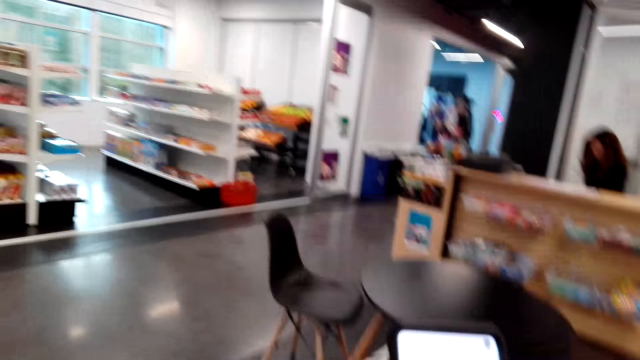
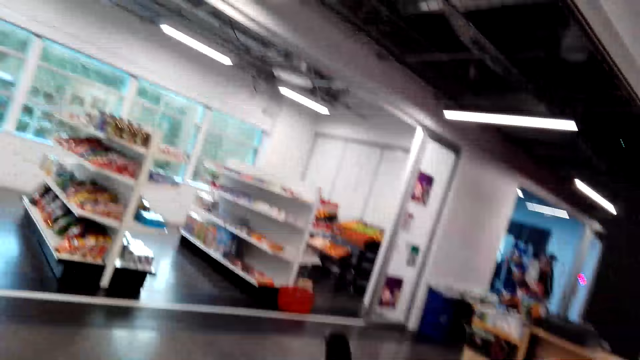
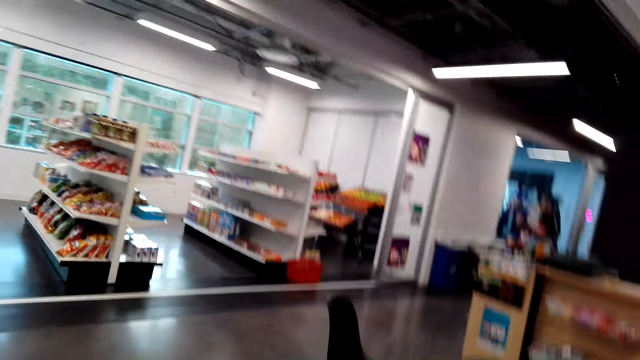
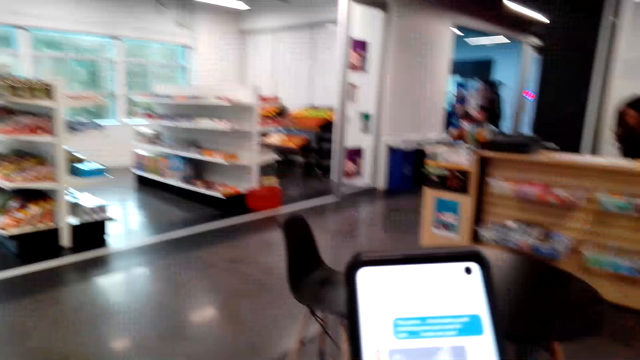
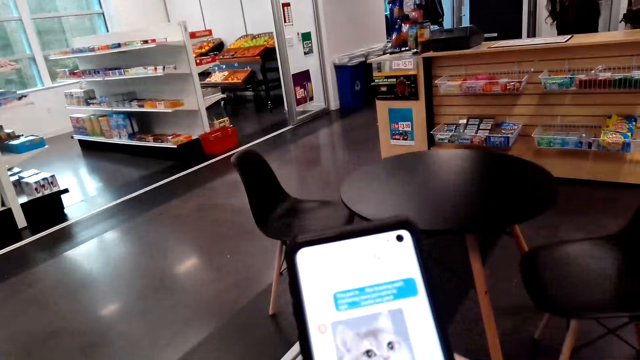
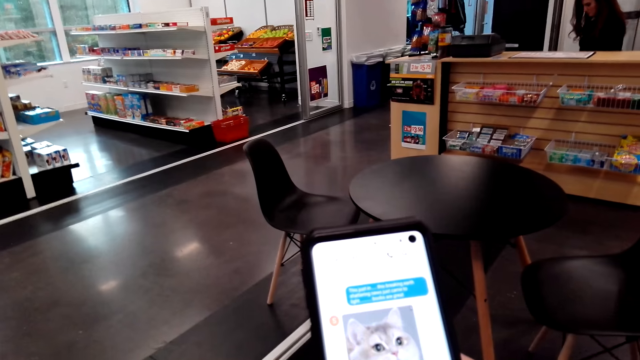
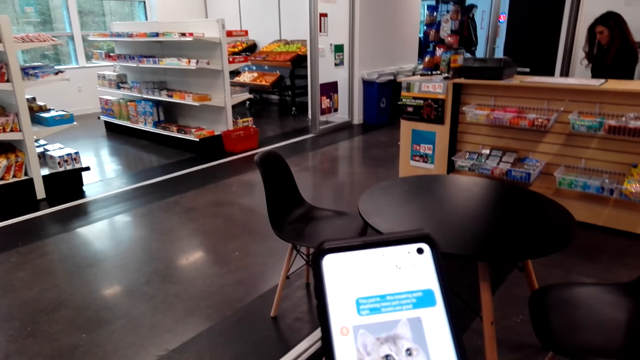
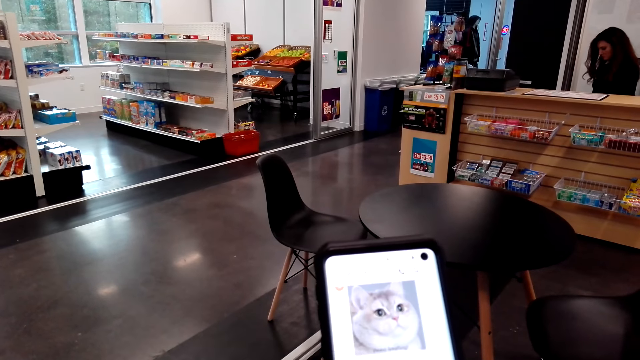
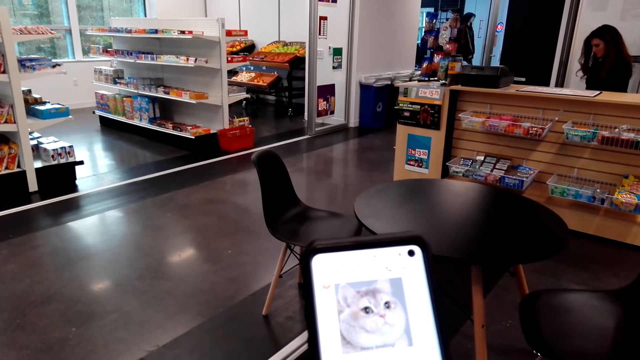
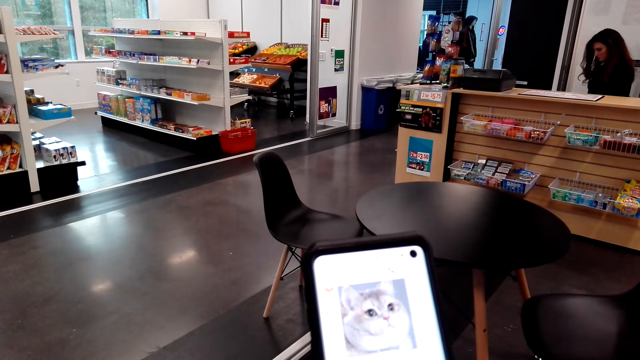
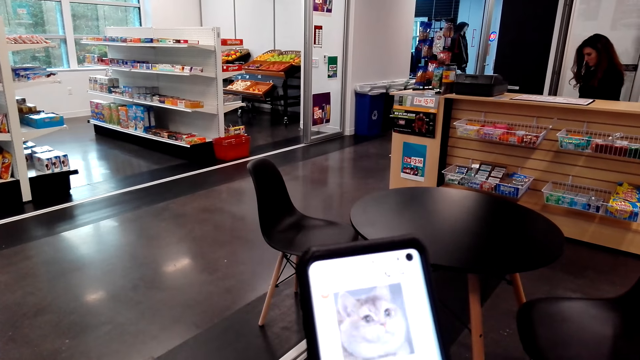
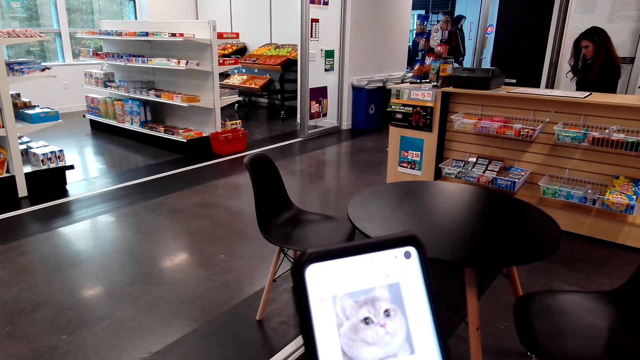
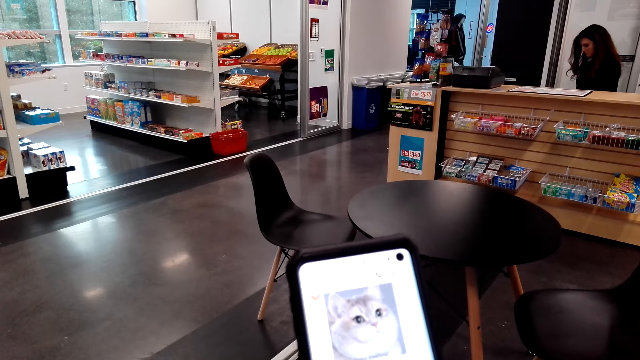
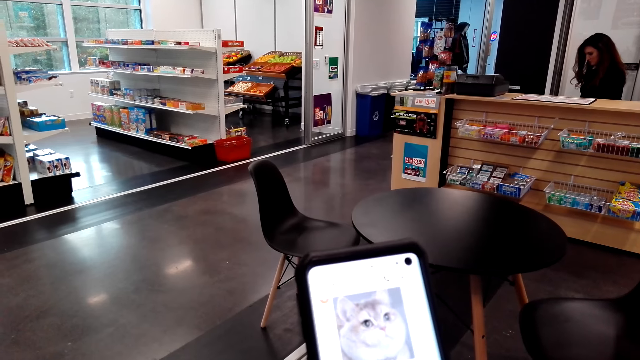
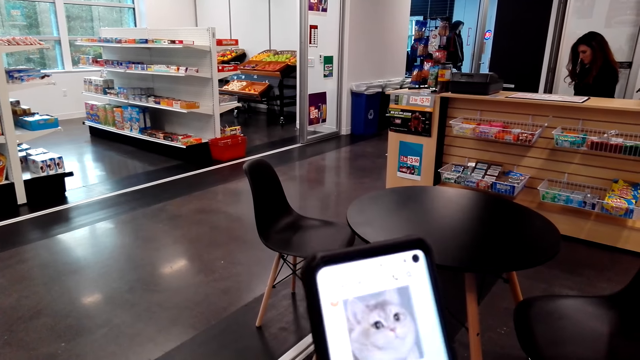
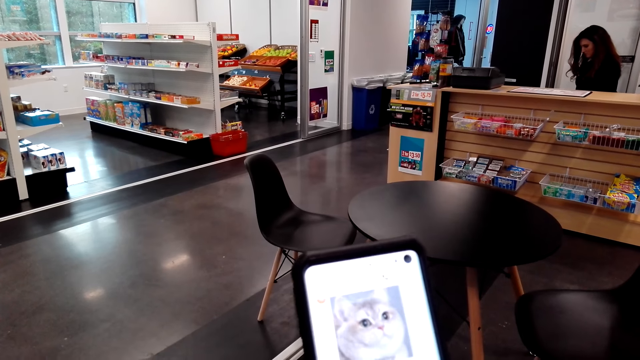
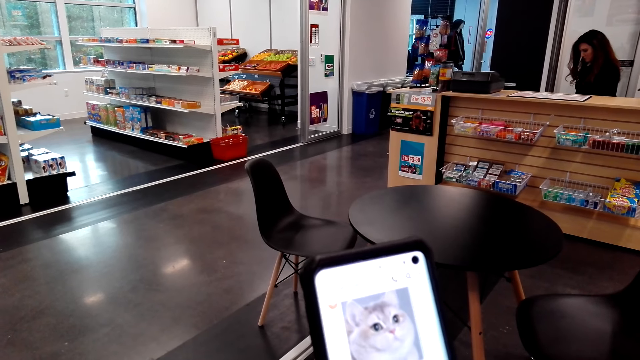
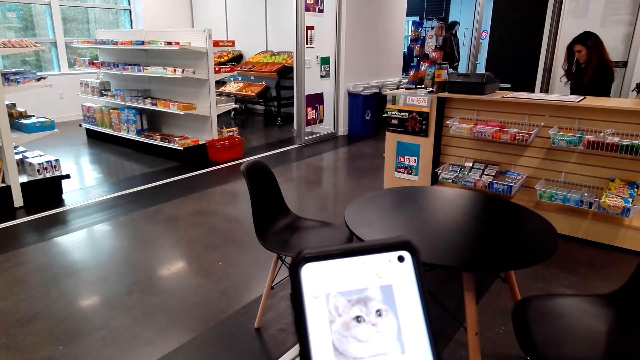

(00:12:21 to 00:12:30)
The camera wearer looks around. They scroll through the phone. They look at the phone.

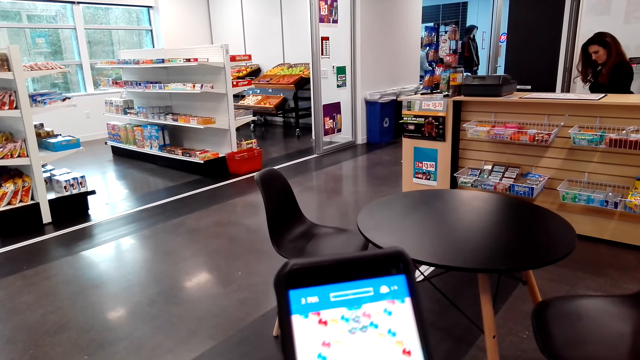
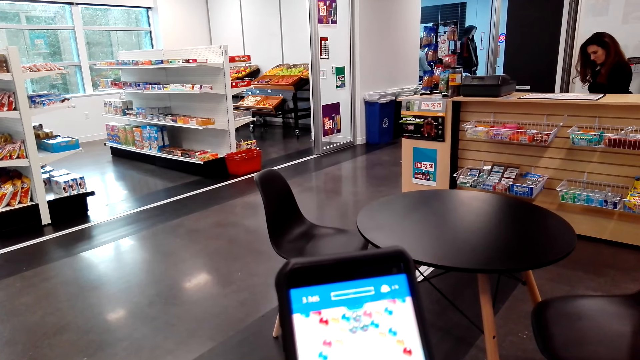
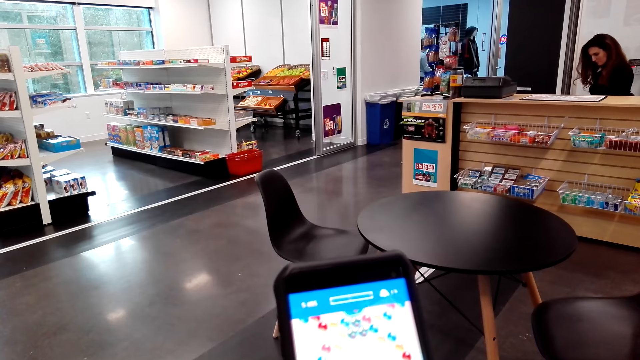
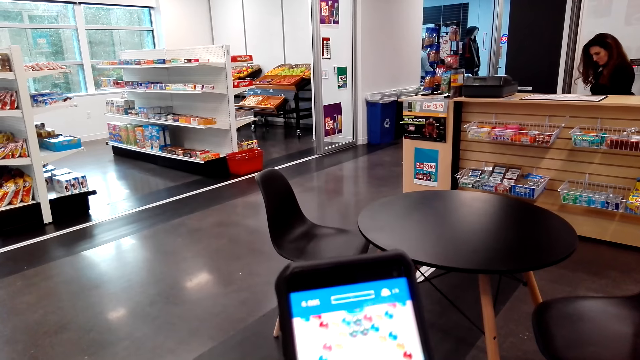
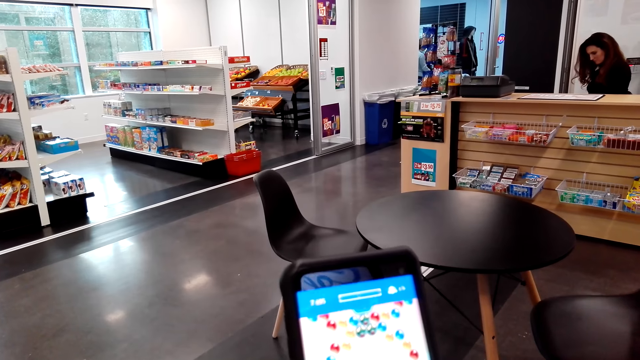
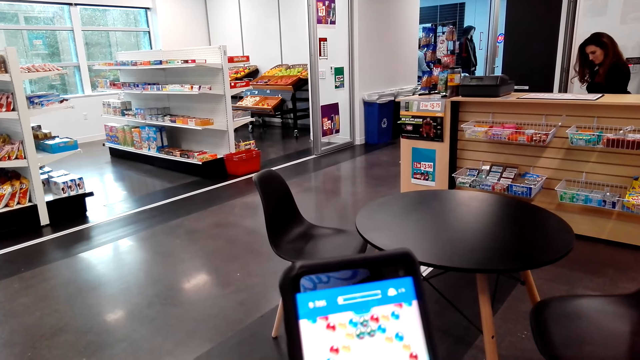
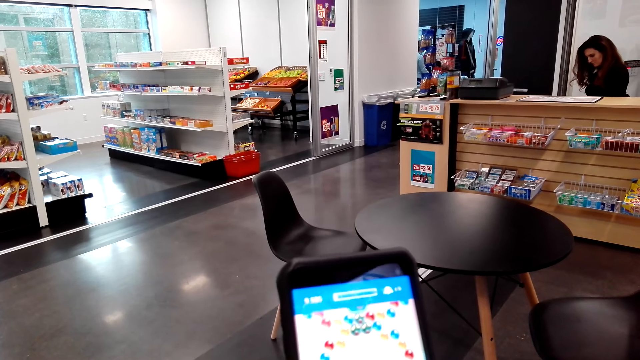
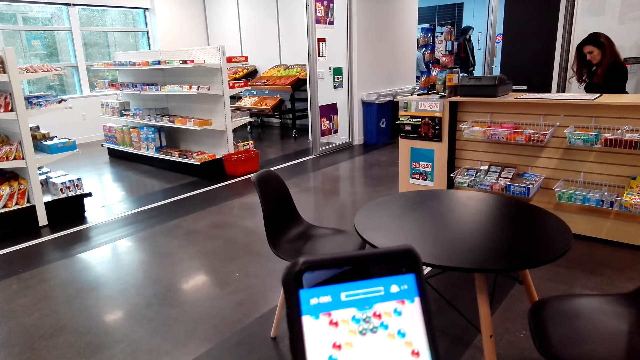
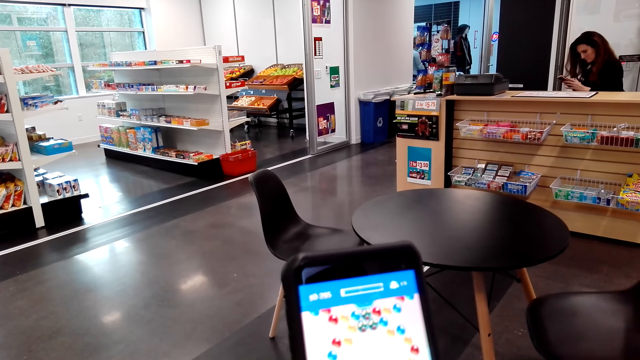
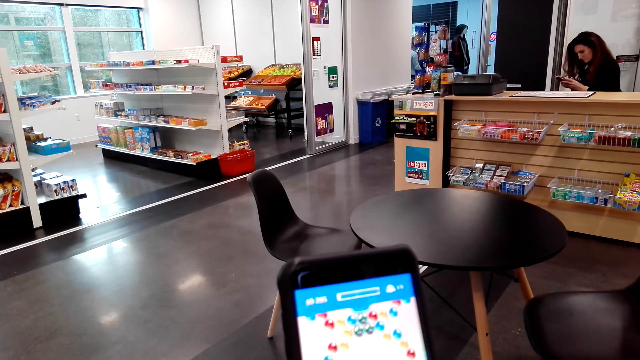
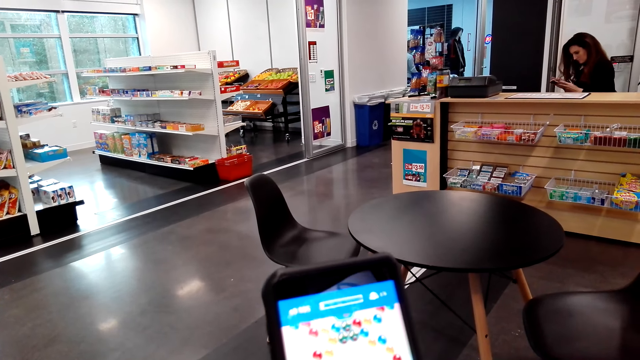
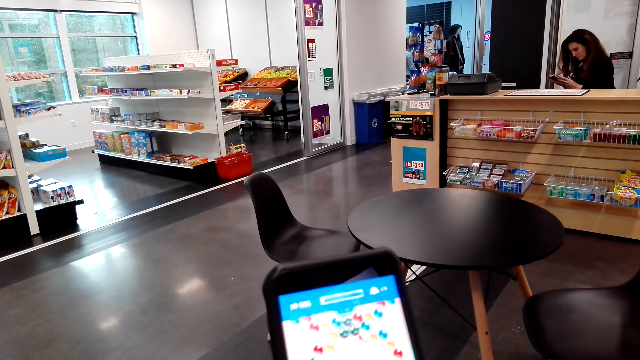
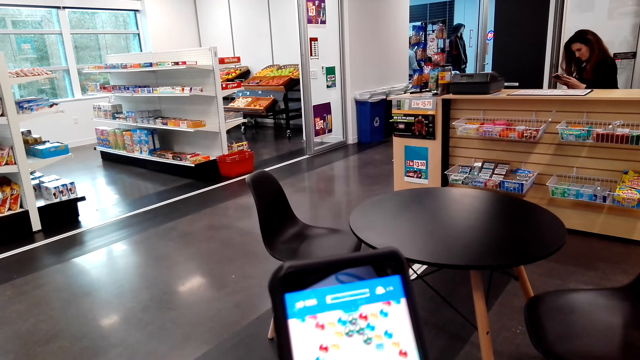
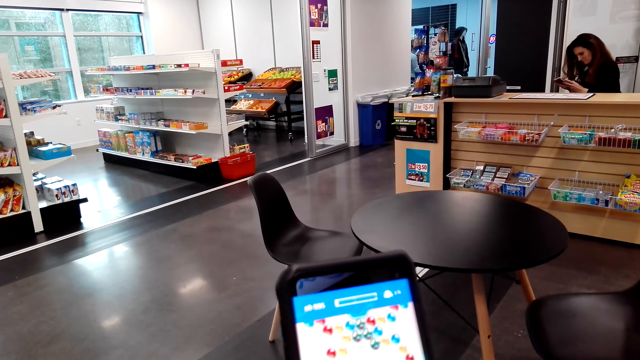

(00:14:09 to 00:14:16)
The camera wearer plays a game on the phone.

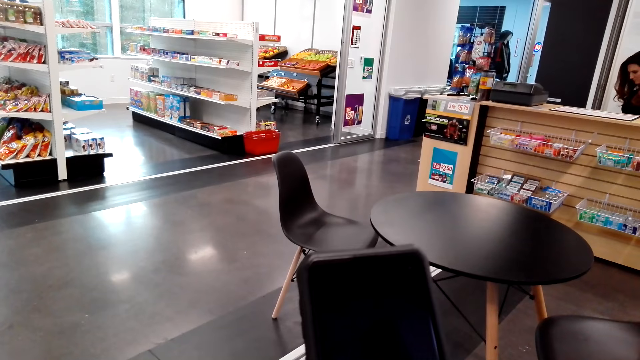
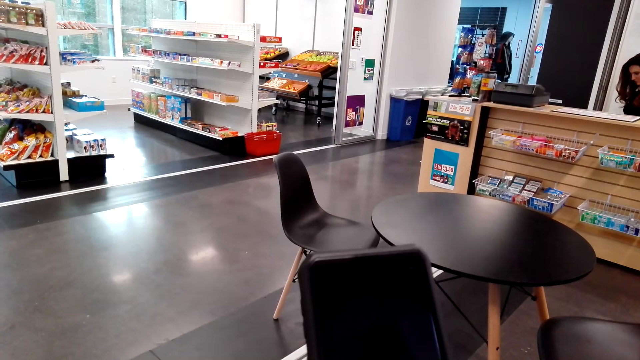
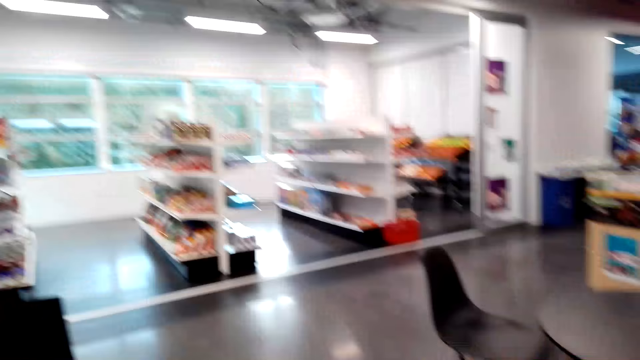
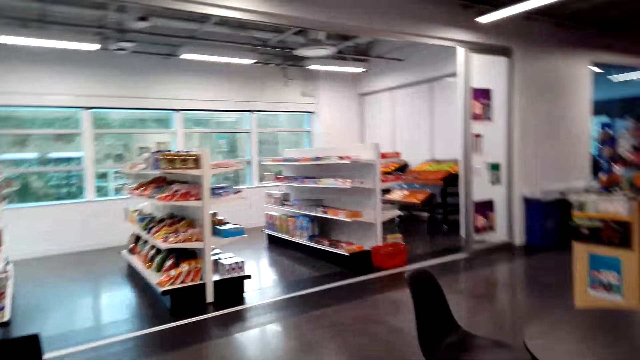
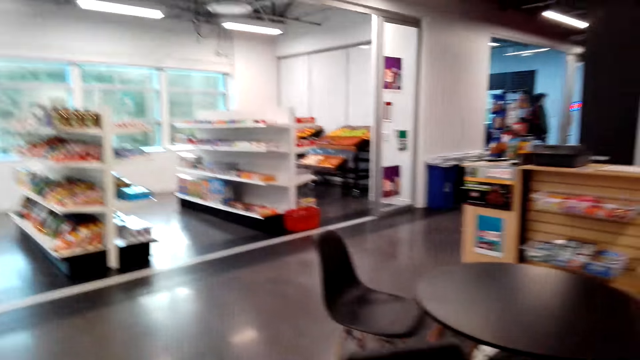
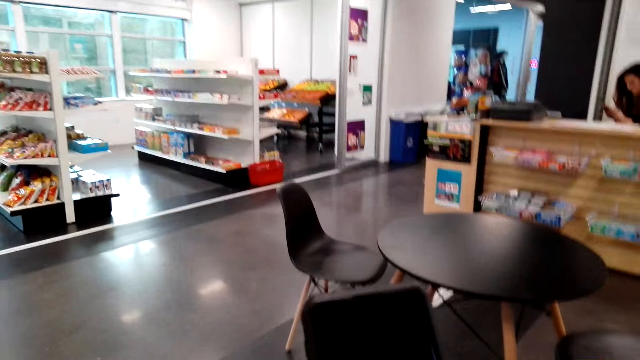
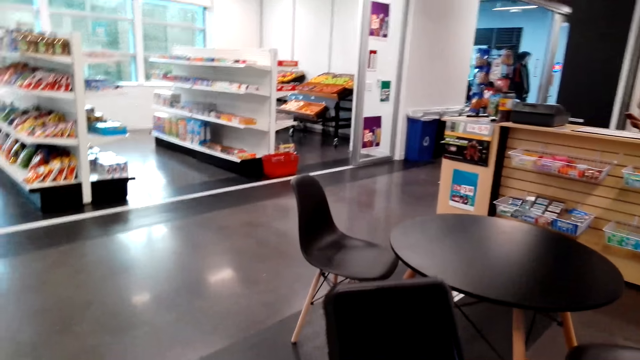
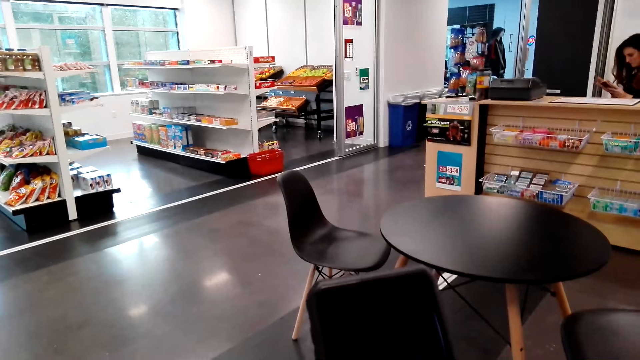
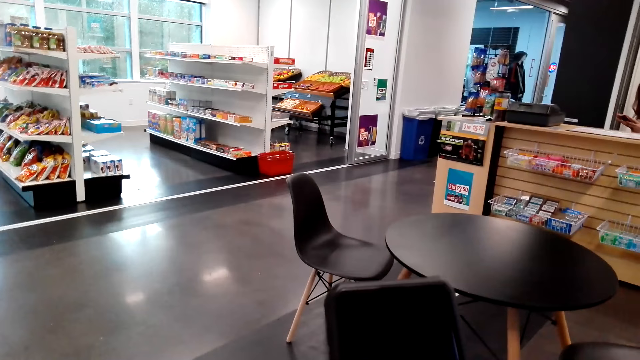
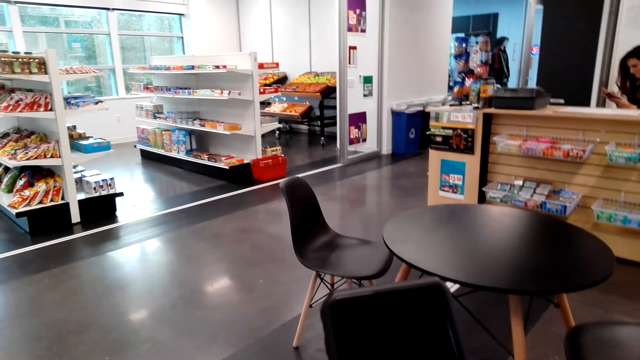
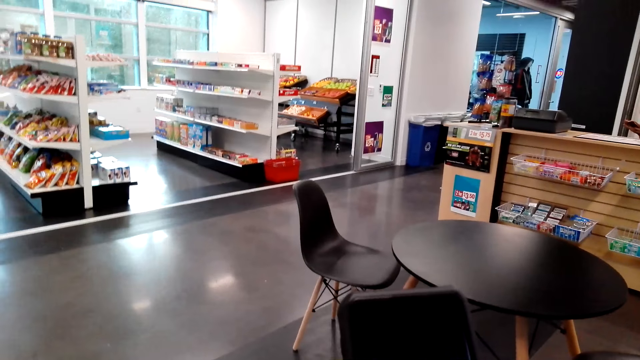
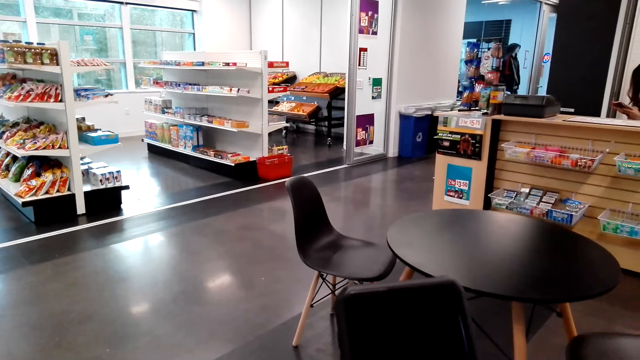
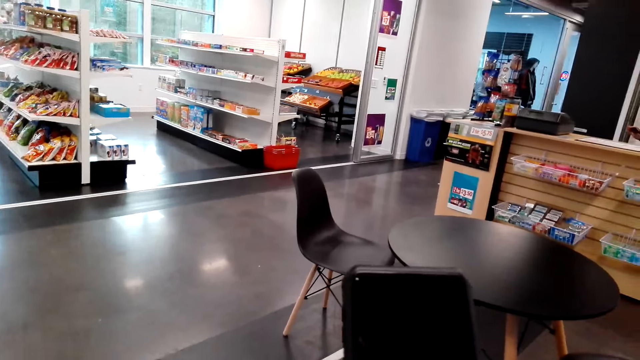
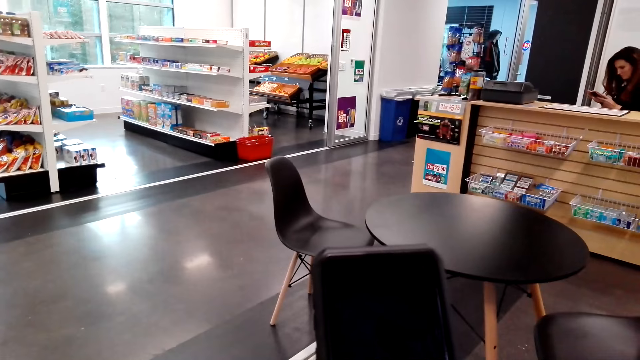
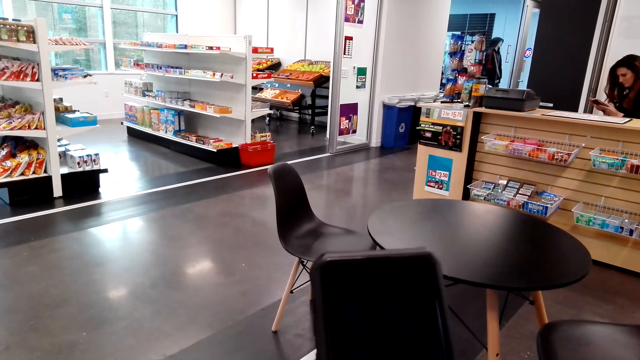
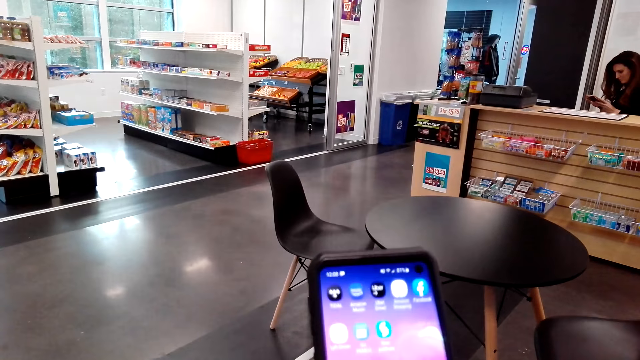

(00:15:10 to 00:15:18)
The camera wearer looks around. They look at the phone.
